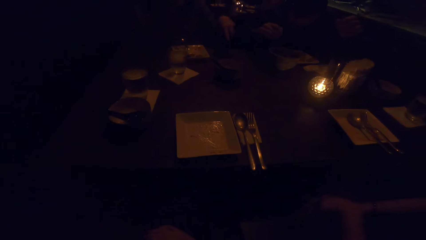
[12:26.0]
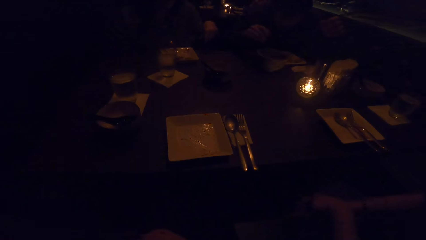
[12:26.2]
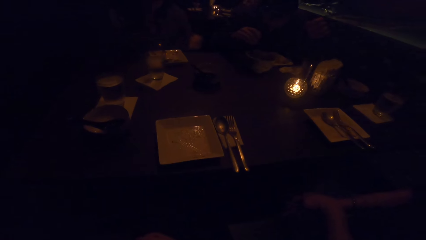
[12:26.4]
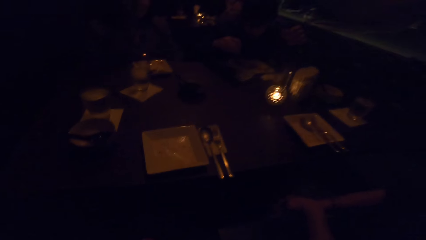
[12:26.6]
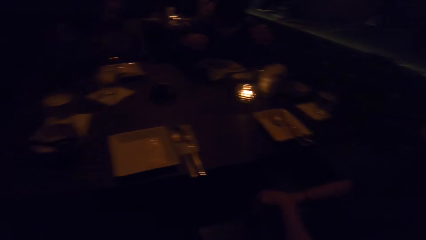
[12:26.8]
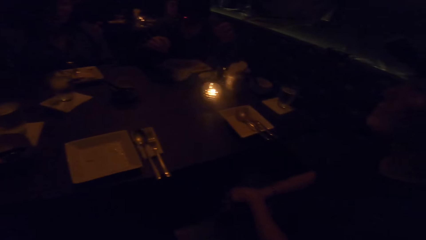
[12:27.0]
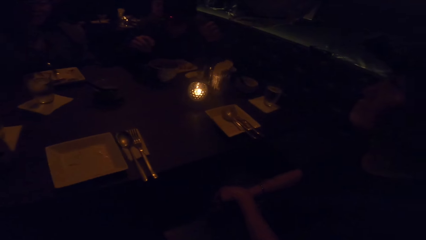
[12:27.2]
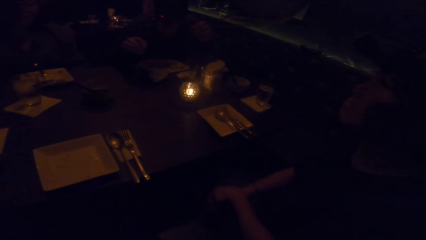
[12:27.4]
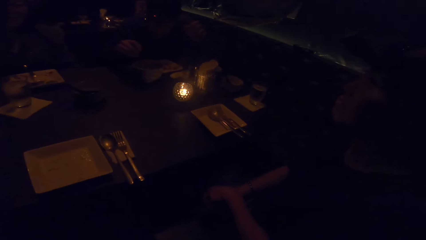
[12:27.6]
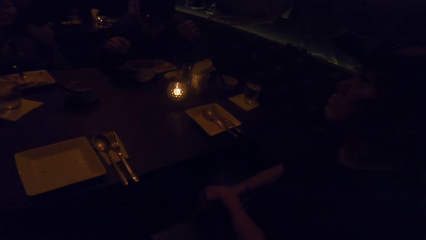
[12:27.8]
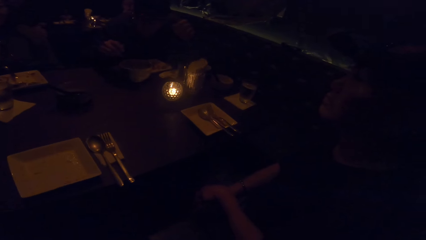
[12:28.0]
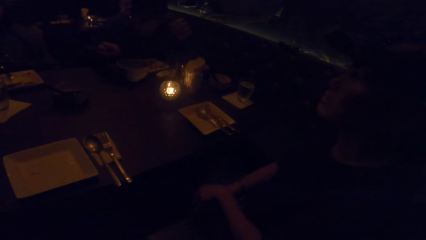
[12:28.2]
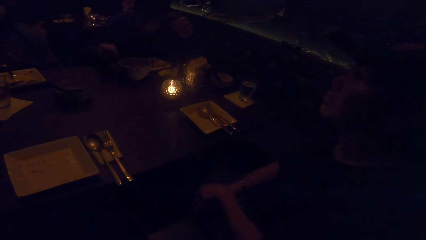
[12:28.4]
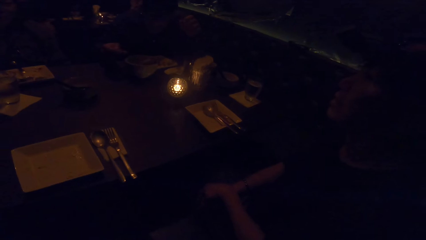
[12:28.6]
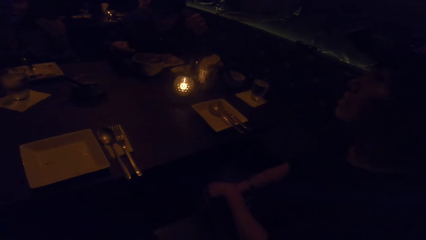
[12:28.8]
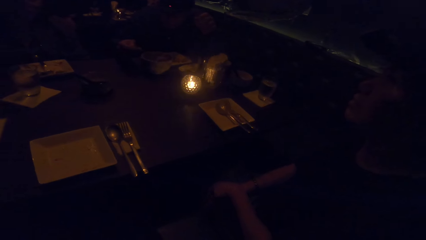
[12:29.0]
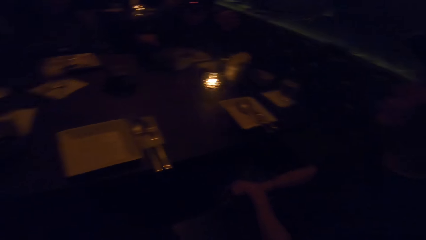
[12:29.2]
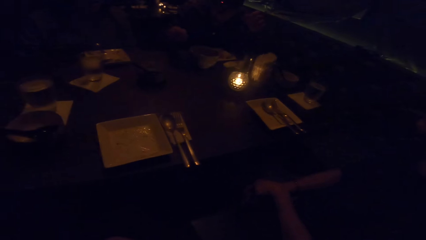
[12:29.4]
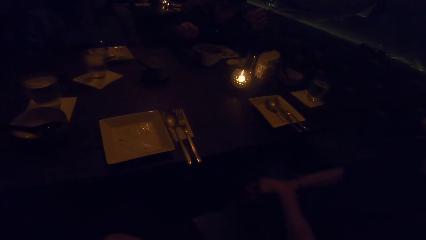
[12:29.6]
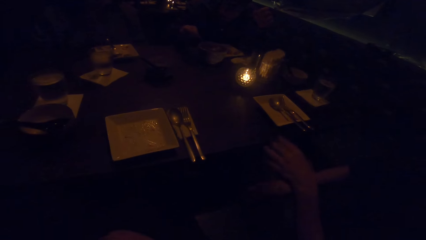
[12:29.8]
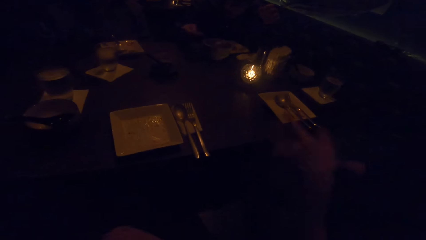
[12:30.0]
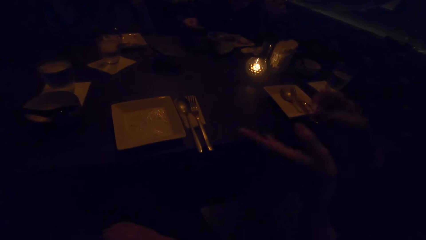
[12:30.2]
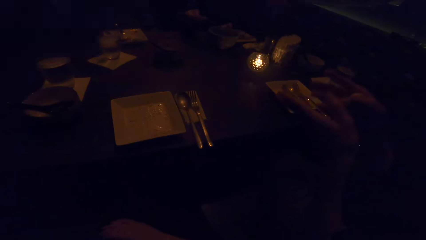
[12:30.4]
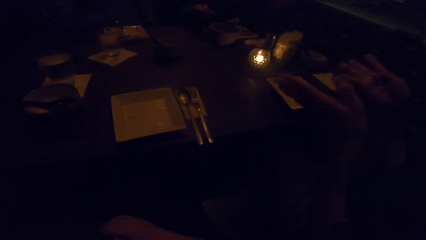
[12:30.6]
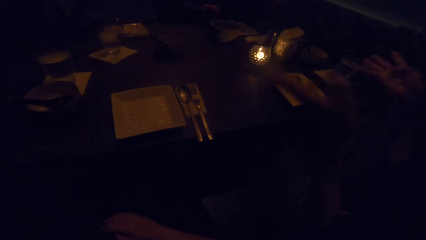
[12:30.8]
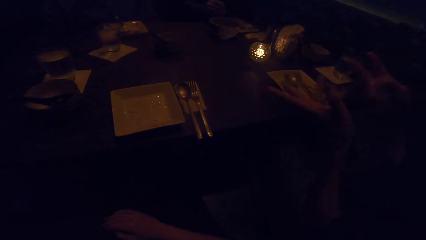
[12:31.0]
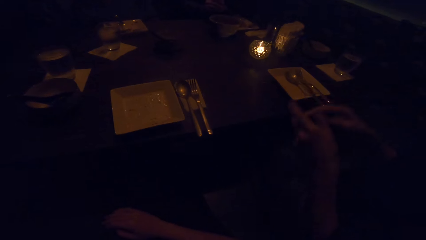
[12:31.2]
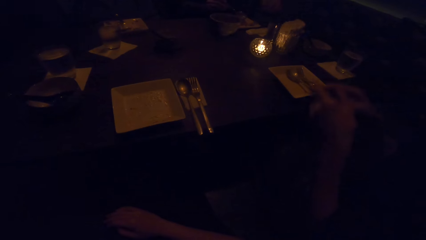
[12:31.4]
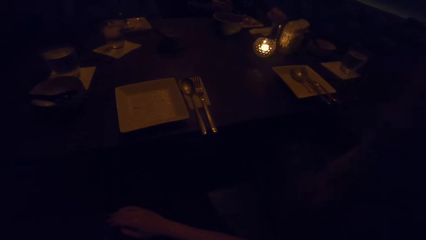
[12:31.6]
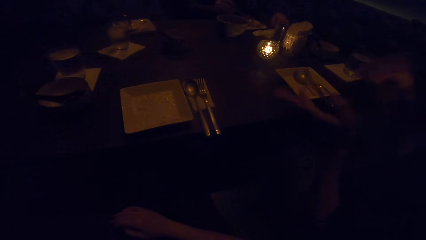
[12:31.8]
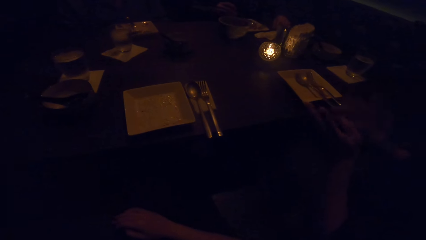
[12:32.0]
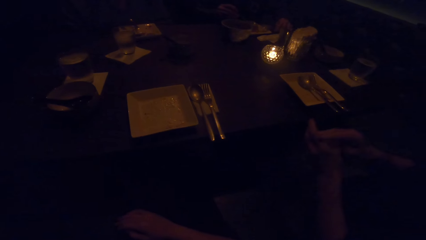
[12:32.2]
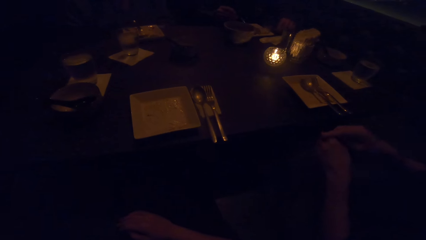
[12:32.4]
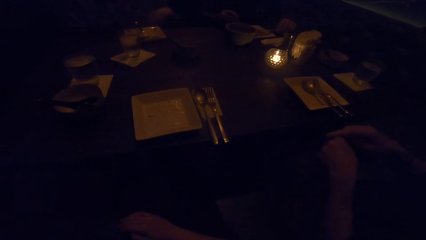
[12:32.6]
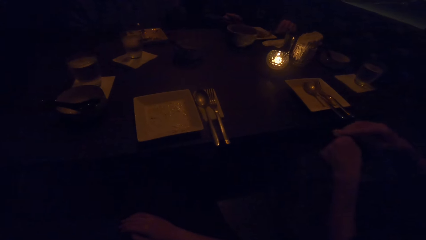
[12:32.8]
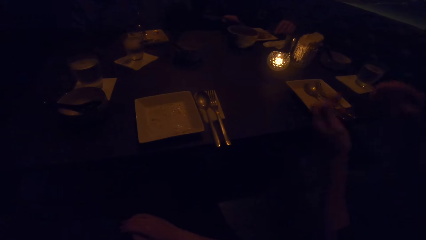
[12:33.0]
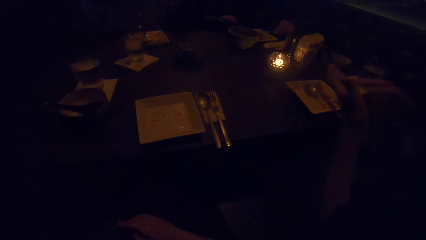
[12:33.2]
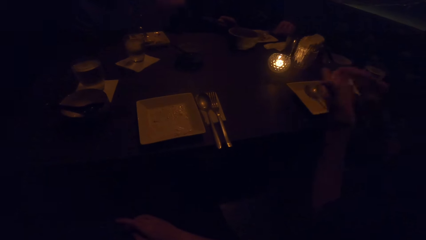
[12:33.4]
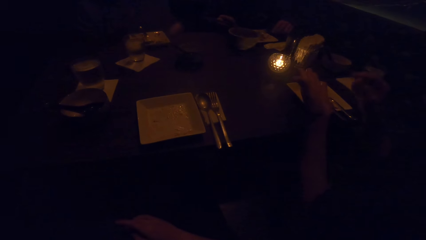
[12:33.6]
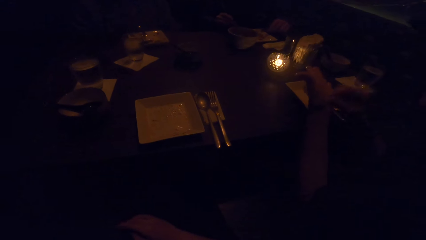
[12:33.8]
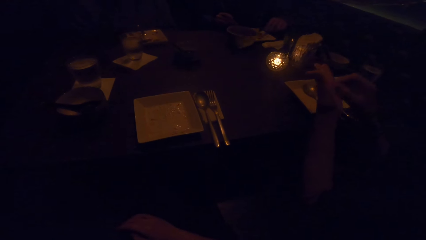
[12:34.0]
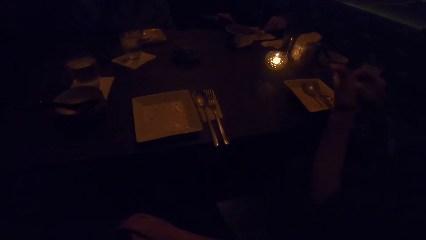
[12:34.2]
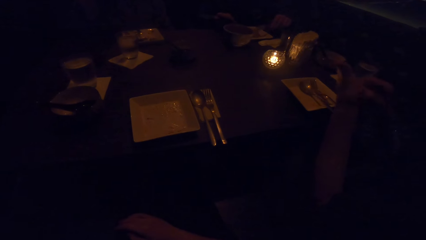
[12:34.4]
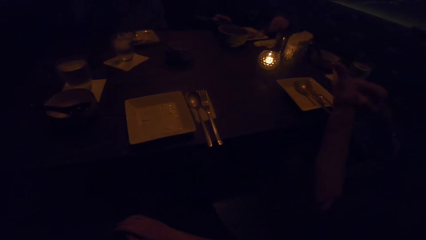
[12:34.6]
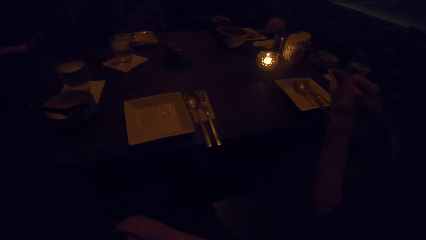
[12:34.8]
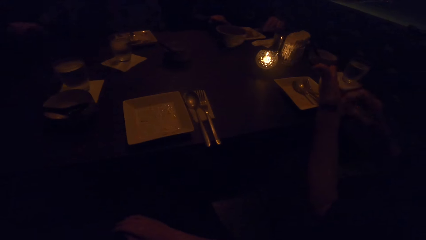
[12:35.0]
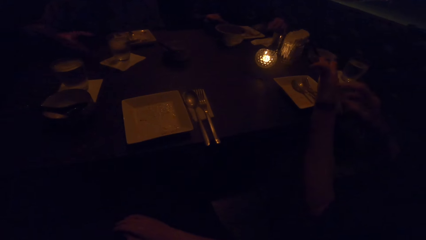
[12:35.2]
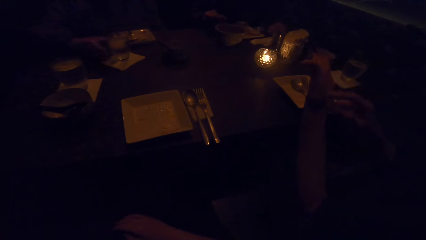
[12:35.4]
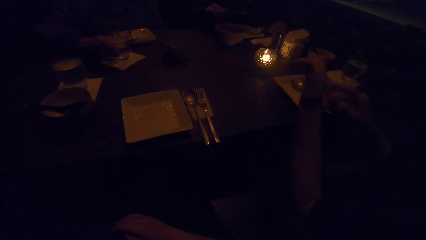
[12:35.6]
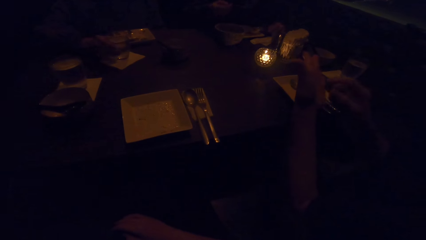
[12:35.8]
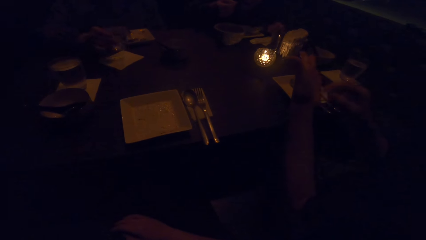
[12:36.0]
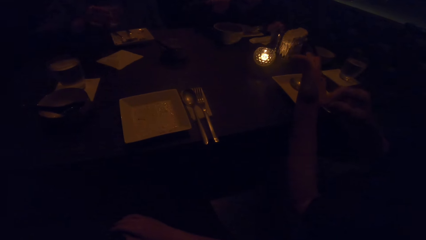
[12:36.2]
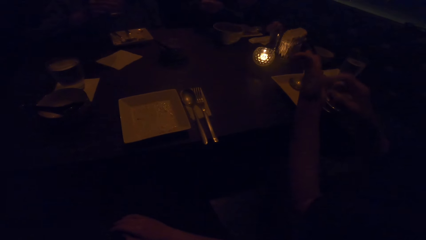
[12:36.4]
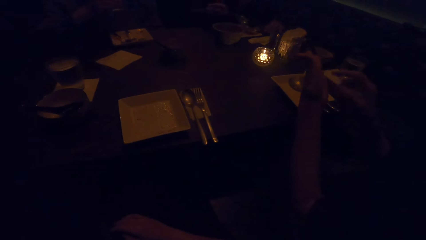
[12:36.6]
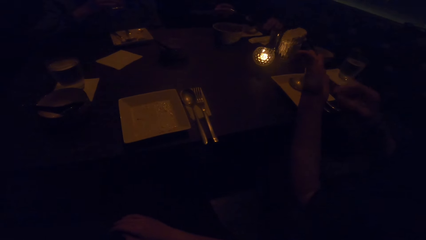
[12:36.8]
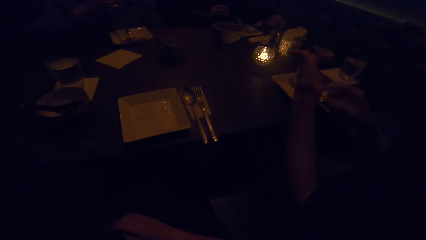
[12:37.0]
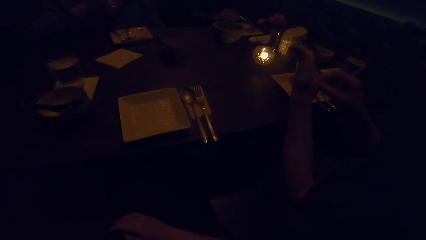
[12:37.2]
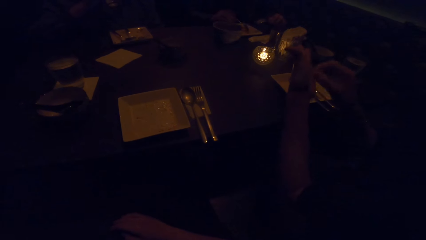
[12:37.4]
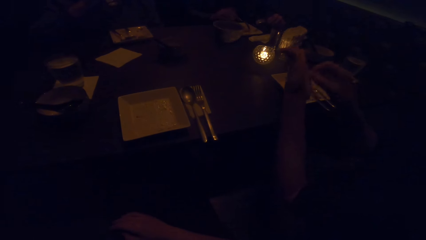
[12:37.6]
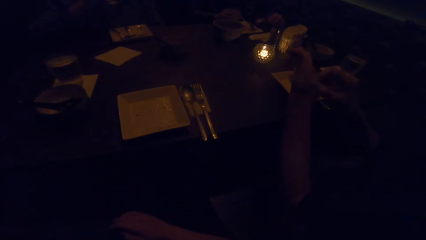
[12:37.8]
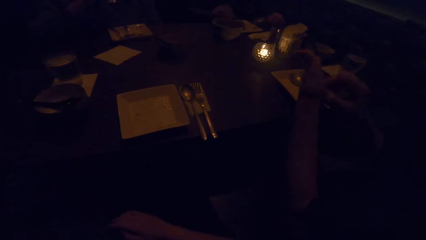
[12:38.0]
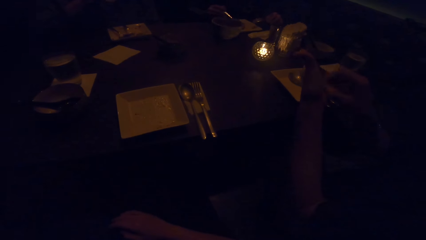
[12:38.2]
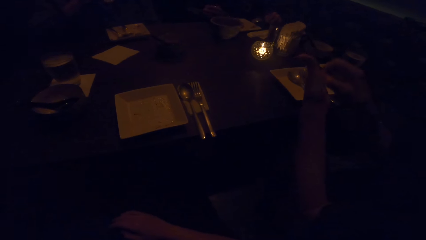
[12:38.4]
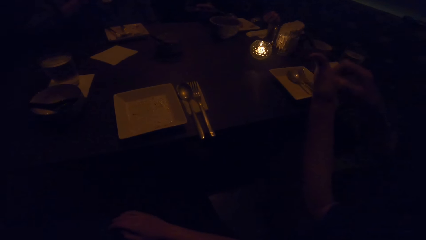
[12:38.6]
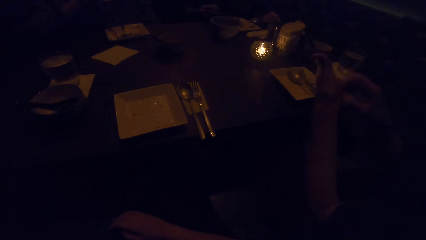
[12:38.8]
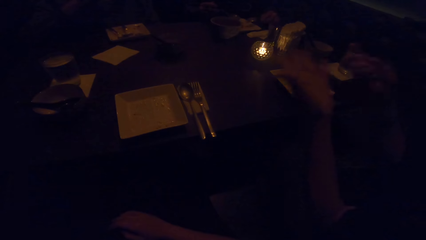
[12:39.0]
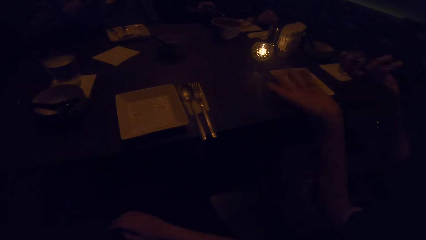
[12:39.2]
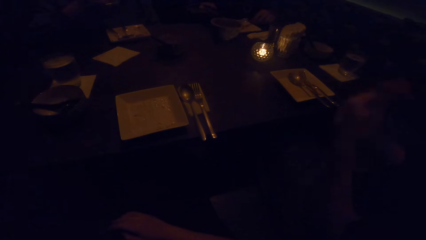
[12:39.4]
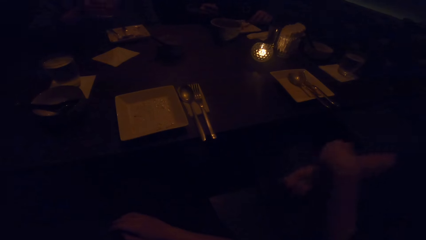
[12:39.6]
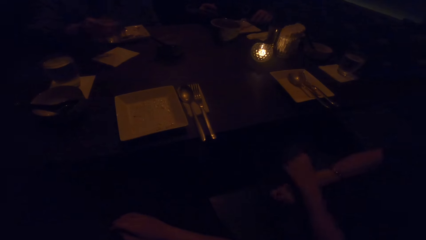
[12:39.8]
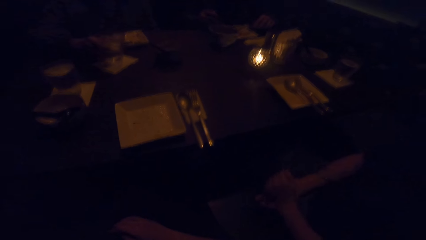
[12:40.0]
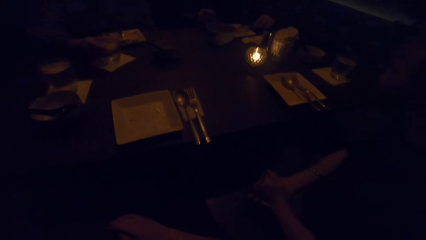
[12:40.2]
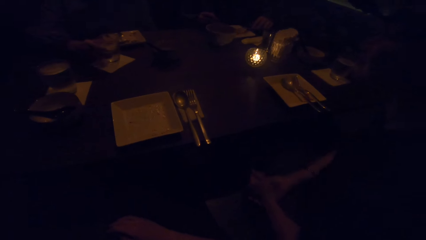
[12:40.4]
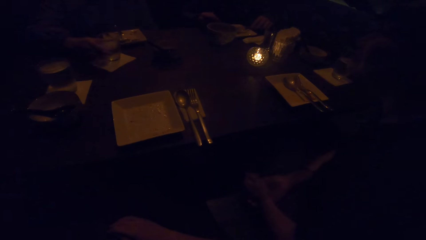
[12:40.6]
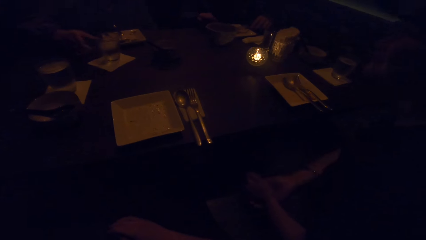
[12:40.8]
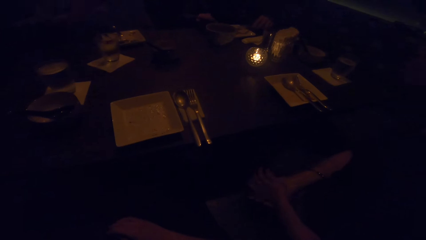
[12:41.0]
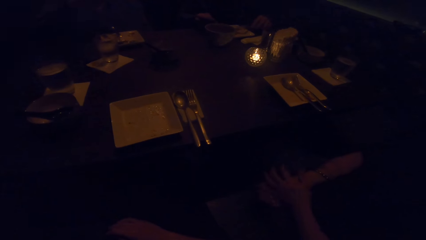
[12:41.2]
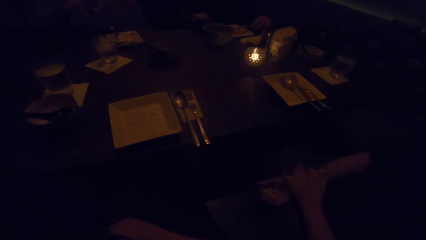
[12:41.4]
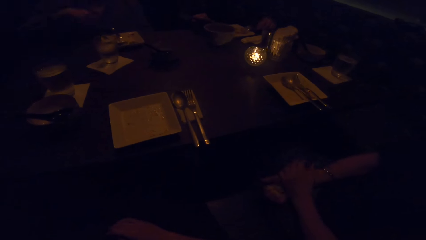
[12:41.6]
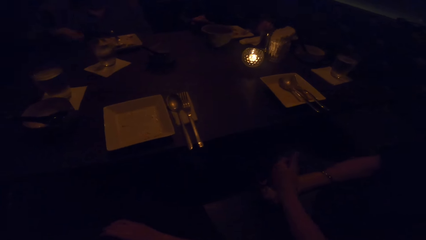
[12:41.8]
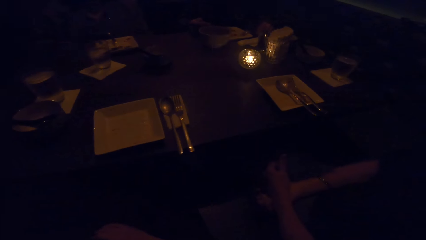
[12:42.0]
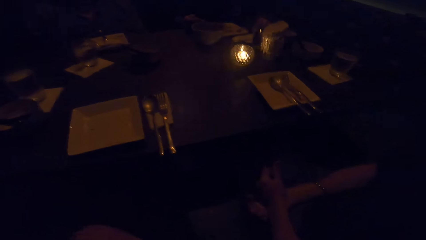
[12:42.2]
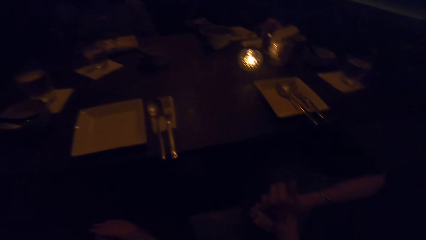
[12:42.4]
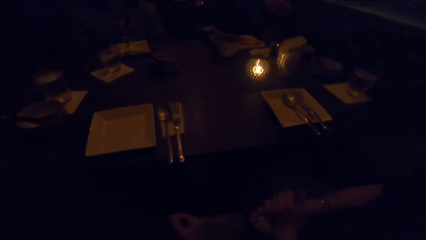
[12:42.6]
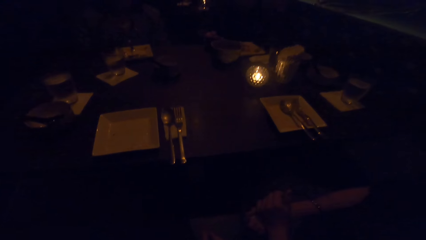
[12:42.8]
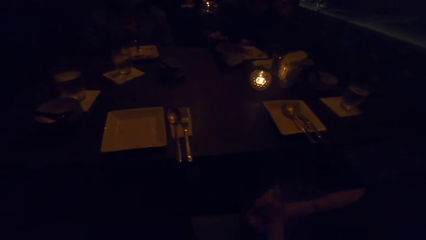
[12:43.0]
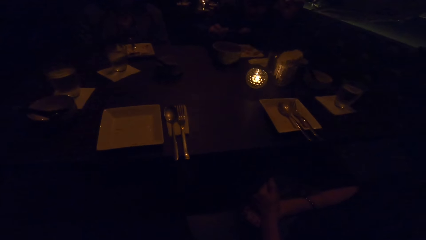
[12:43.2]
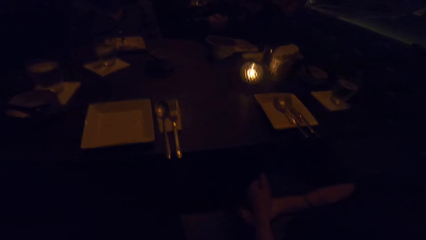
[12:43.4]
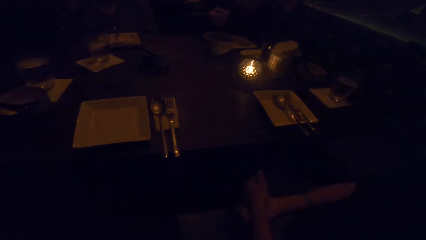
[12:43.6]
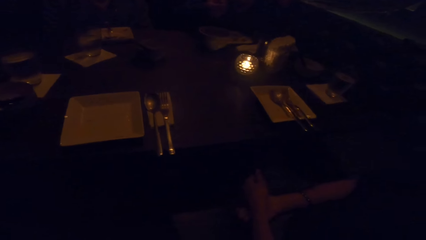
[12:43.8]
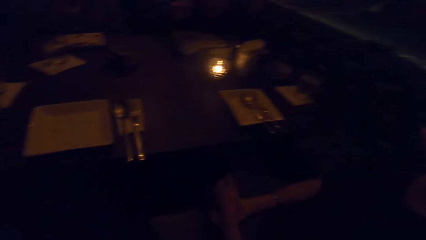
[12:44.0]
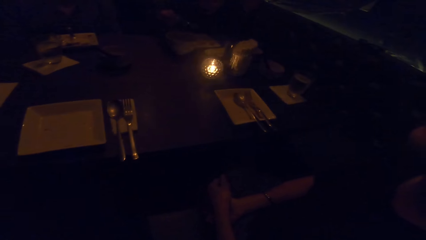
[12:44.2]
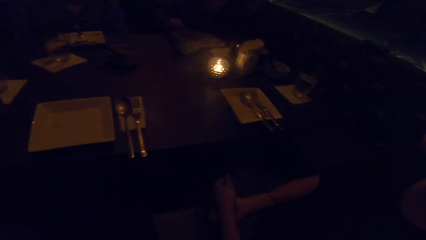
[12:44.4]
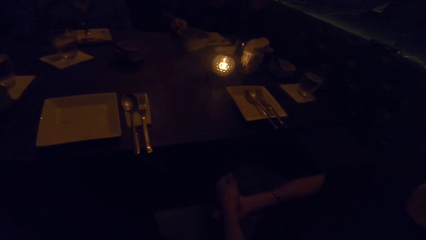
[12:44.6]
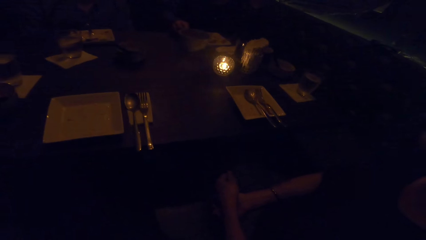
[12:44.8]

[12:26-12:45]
The camera wearer looks at a woman. The woman picks up a cup from the table with her right hand. The woman drops the cup on the table with her right hand.
